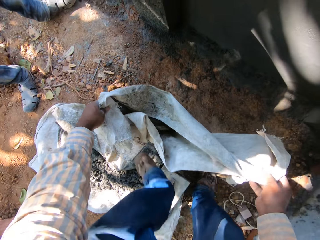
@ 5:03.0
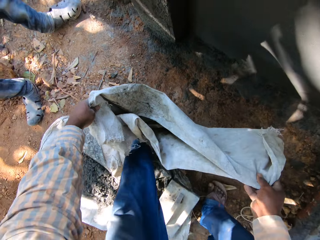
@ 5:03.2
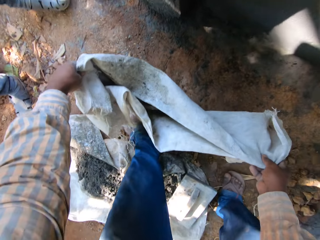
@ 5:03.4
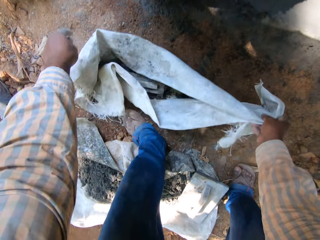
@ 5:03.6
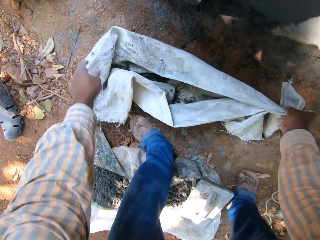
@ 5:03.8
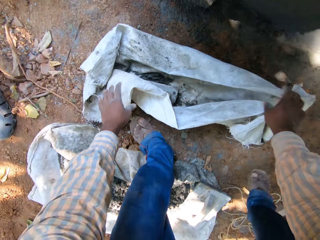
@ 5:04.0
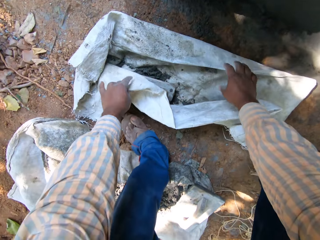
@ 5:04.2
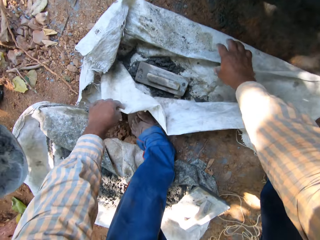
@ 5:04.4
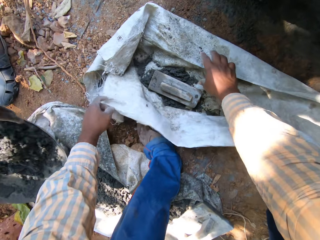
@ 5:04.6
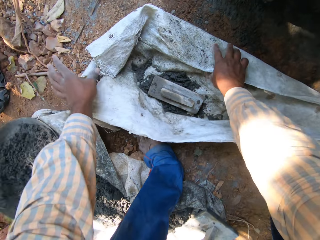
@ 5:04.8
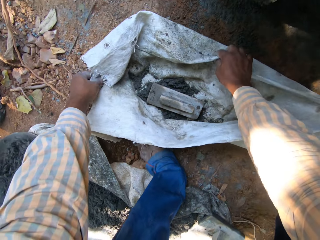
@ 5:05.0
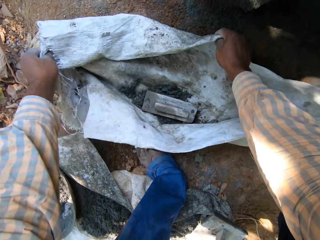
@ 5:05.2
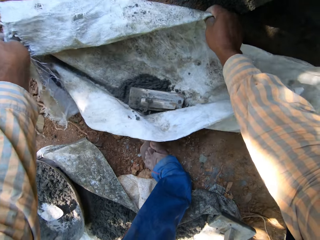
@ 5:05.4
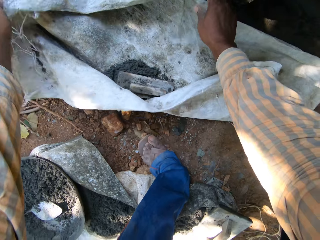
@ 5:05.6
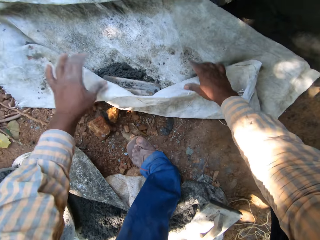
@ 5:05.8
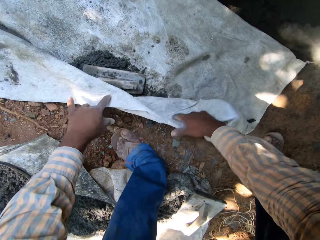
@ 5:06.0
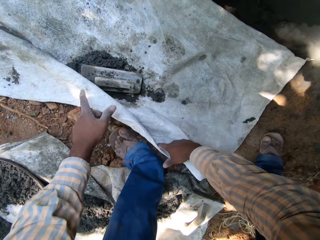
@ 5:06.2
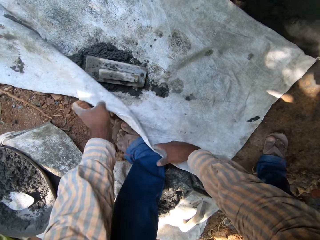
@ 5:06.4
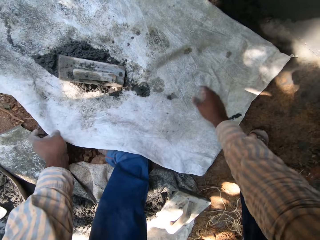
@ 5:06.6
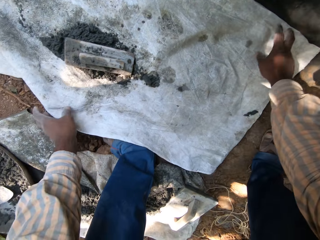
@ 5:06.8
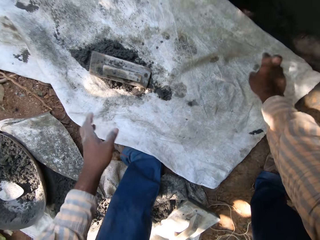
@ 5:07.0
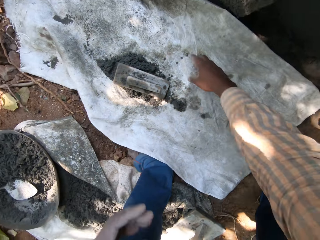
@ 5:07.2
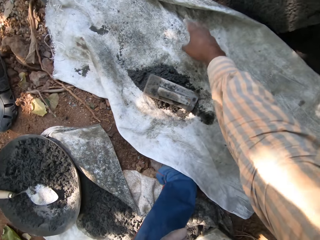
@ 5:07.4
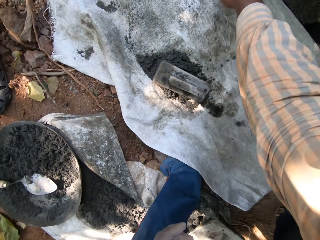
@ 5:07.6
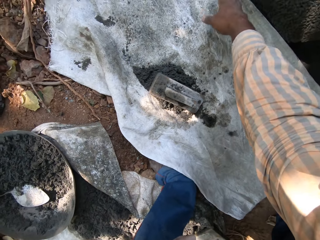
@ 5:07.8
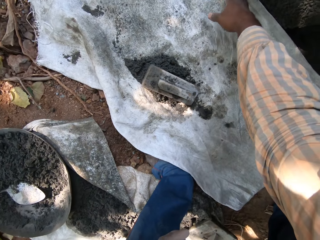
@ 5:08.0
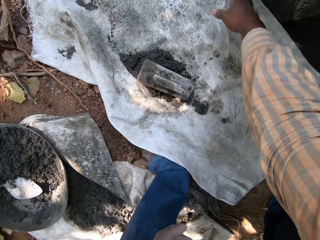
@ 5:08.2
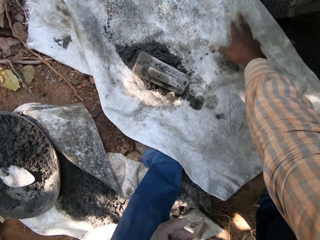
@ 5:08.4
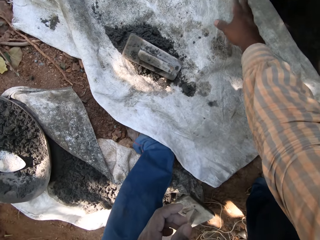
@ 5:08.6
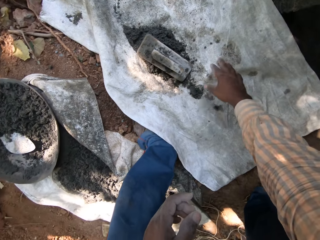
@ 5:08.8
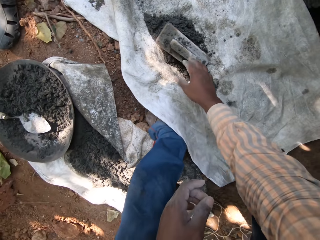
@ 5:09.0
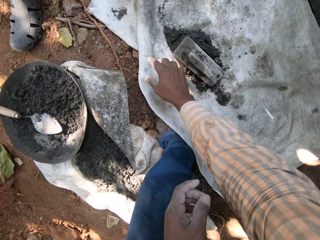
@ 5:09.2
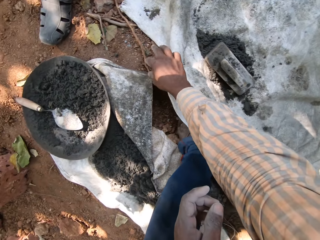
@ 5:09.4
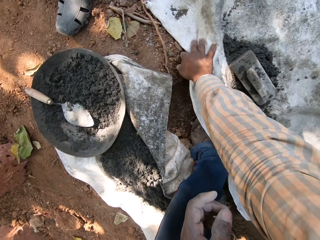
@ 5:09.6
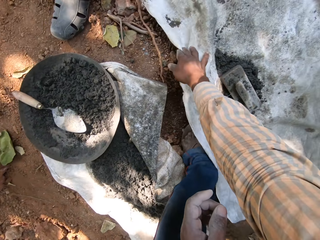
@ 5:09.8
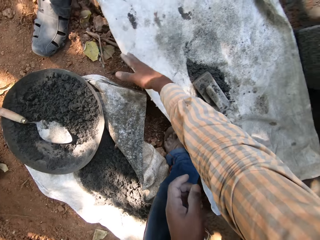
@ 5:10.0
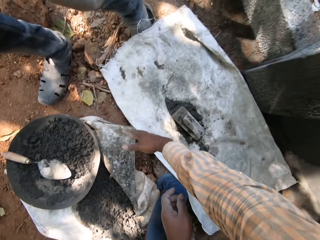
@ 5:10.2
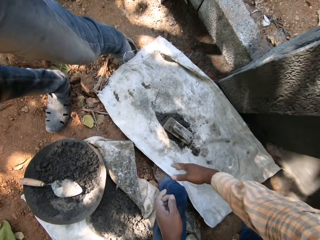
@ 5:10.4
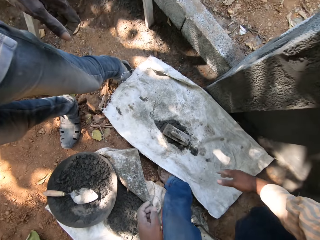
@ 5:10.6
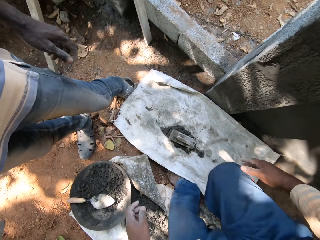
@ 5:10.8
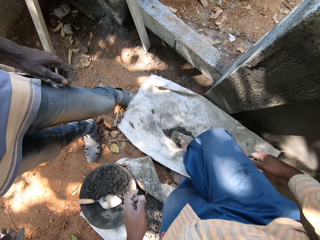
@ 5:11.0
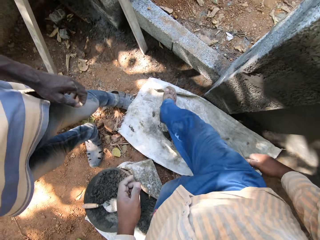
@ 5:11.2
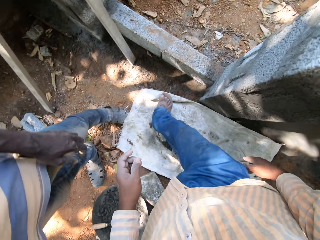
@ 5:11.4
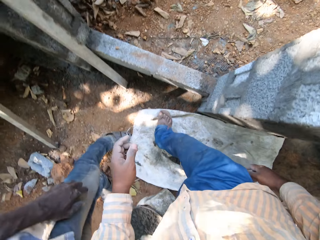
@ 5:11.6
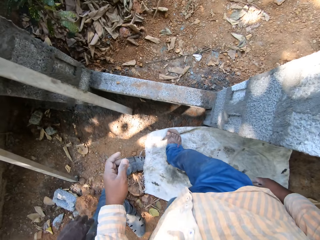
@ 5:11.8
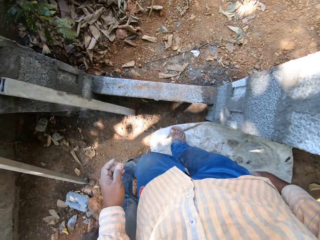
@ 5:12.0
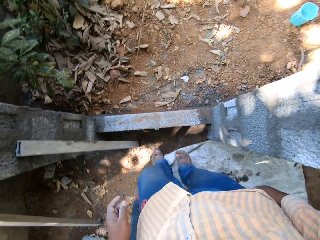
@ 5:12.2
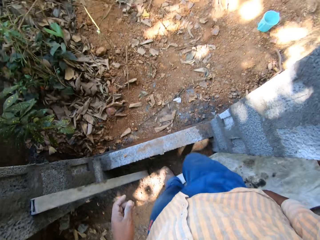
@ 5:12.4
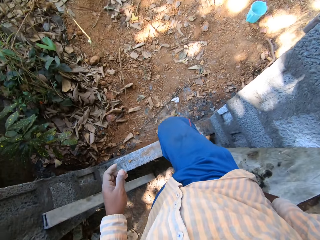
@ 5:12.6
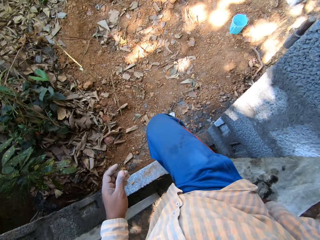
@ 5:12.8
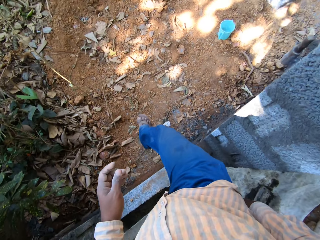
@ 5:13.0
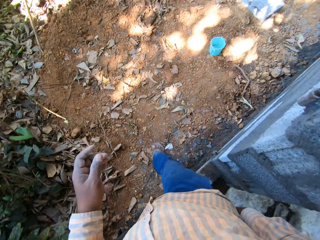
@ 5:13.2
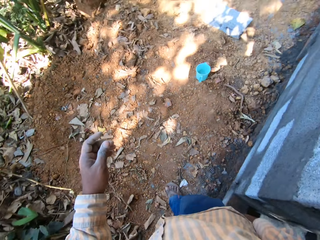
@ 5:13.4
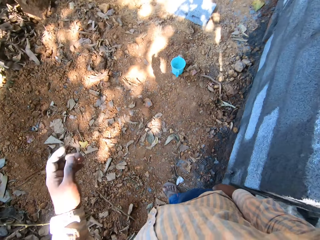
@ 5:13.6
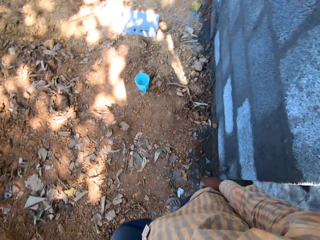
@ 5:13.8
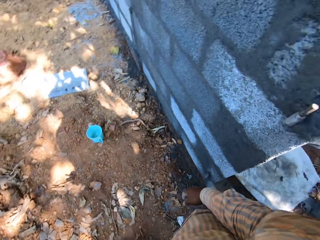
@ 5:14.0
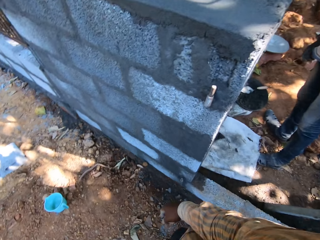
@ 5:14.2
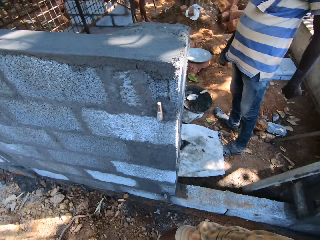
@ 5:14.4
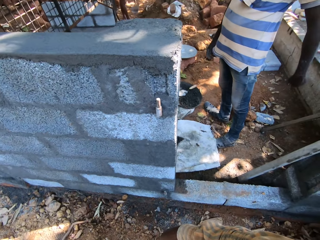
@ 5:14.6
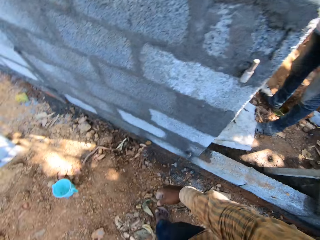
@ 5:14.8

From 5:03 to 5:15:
The camera wearer spreads the sack on the ground with both his hands. He adjusts the sack with his right hand. He walks on the ground. He interacts with the man.

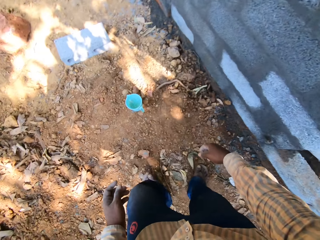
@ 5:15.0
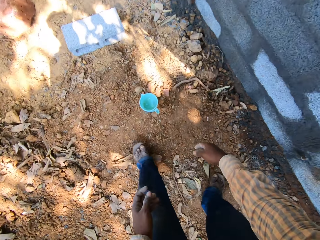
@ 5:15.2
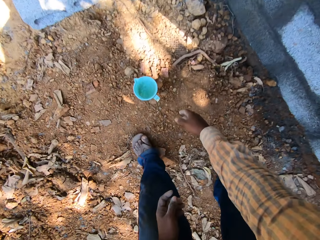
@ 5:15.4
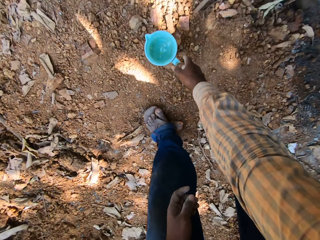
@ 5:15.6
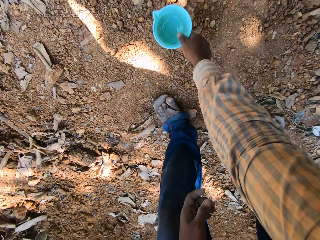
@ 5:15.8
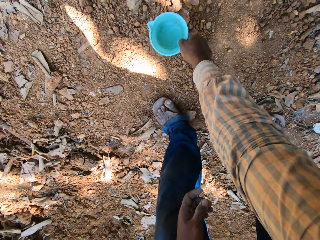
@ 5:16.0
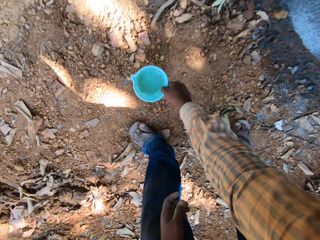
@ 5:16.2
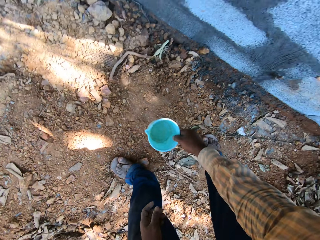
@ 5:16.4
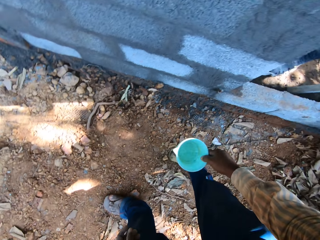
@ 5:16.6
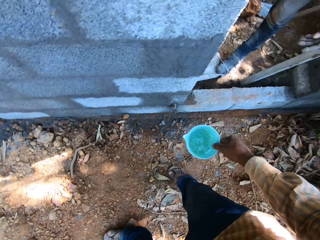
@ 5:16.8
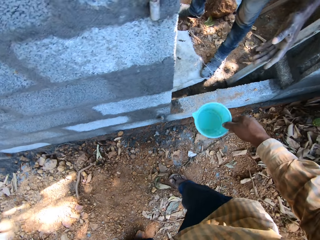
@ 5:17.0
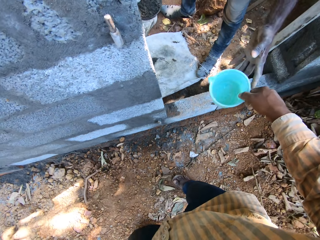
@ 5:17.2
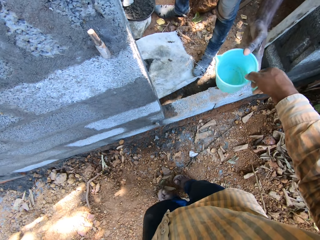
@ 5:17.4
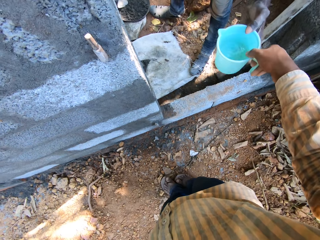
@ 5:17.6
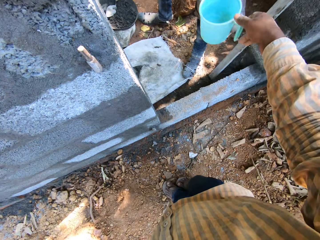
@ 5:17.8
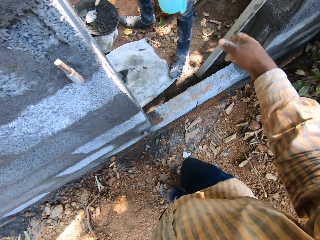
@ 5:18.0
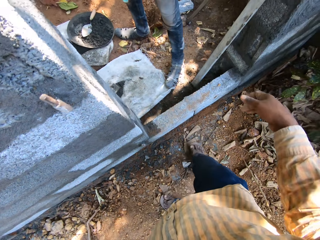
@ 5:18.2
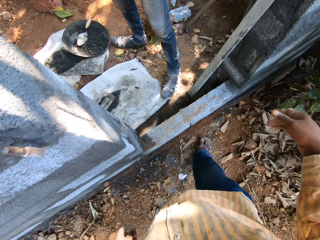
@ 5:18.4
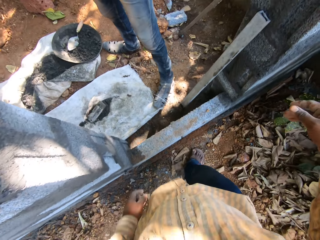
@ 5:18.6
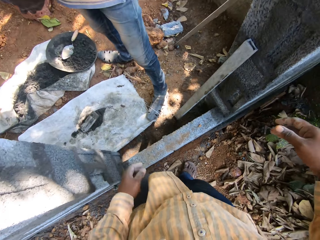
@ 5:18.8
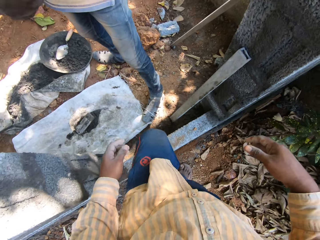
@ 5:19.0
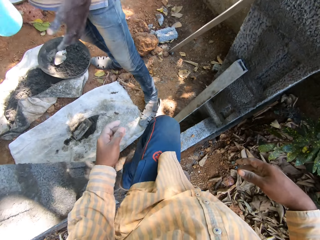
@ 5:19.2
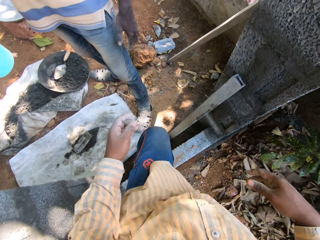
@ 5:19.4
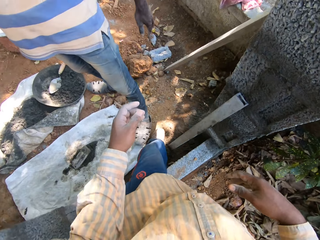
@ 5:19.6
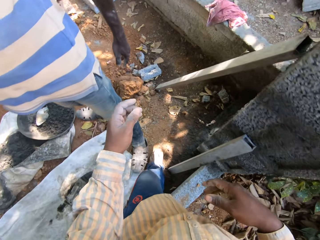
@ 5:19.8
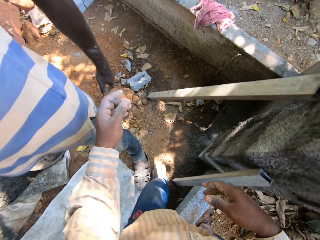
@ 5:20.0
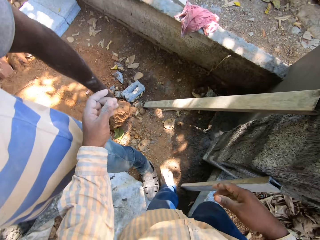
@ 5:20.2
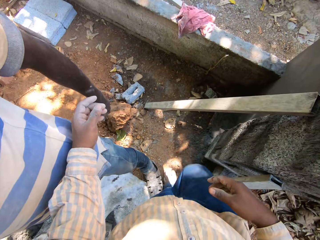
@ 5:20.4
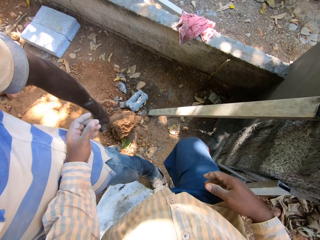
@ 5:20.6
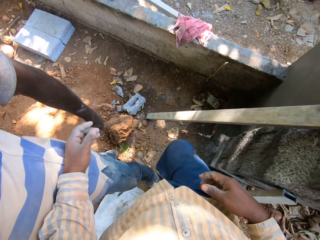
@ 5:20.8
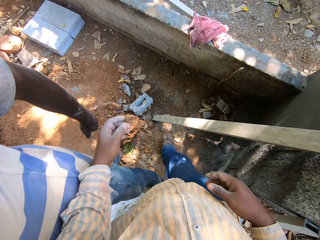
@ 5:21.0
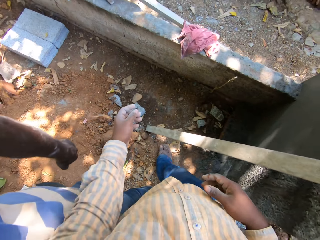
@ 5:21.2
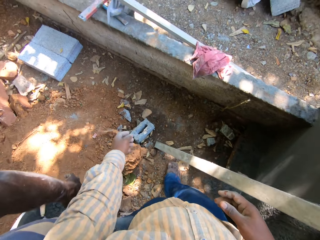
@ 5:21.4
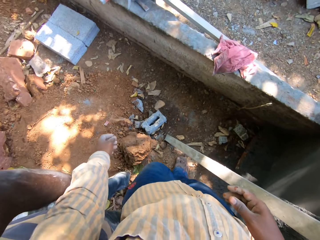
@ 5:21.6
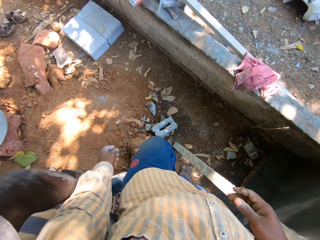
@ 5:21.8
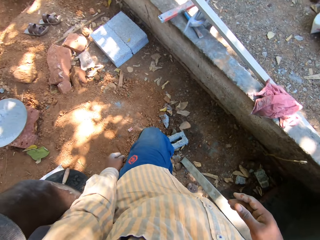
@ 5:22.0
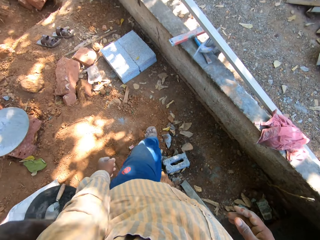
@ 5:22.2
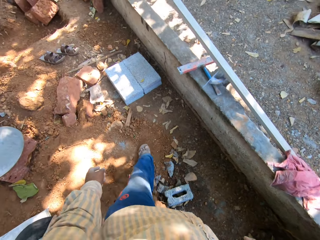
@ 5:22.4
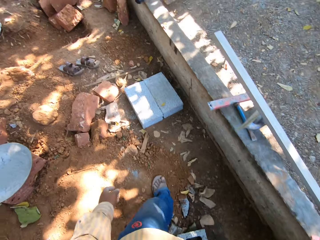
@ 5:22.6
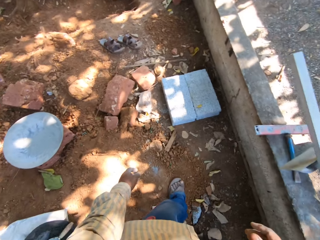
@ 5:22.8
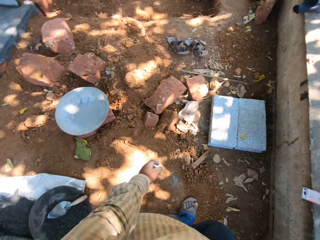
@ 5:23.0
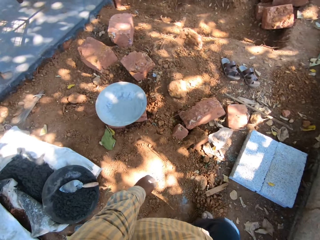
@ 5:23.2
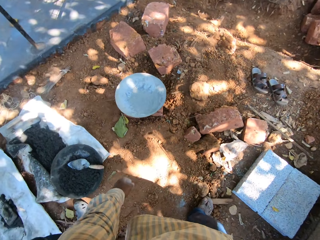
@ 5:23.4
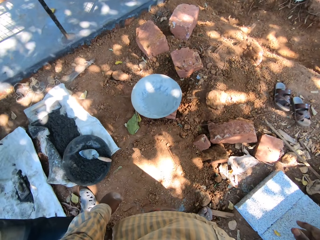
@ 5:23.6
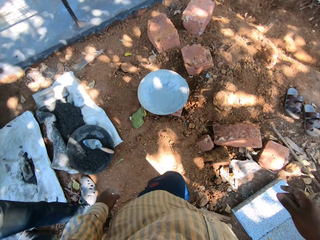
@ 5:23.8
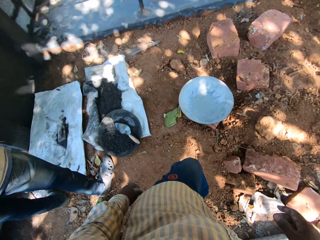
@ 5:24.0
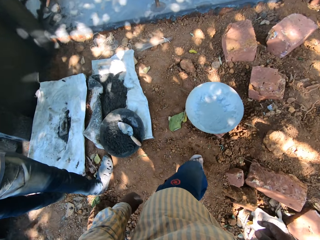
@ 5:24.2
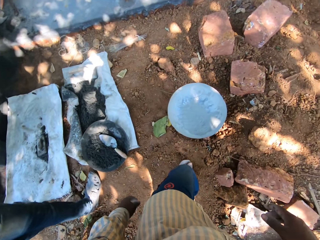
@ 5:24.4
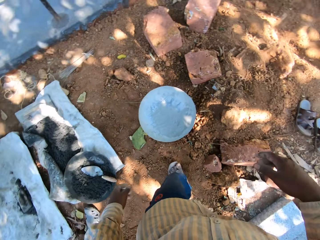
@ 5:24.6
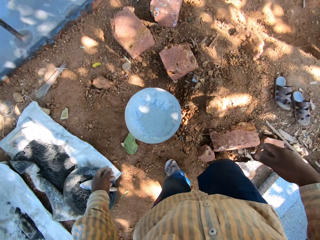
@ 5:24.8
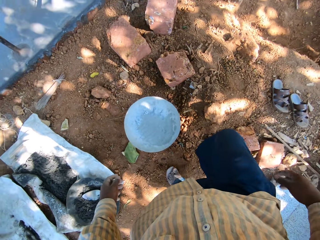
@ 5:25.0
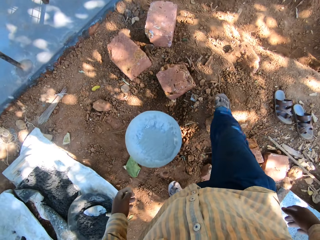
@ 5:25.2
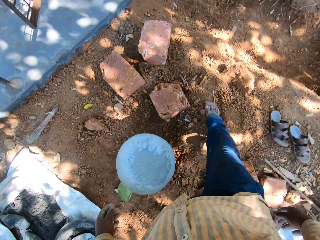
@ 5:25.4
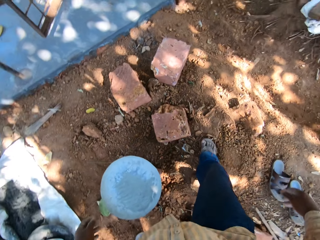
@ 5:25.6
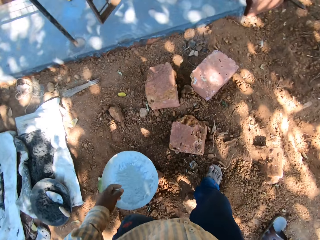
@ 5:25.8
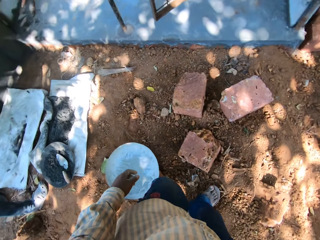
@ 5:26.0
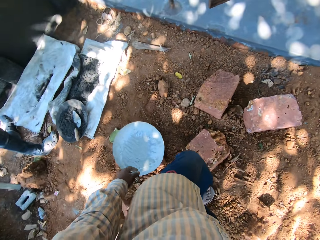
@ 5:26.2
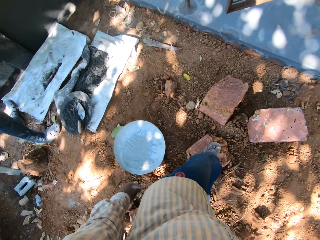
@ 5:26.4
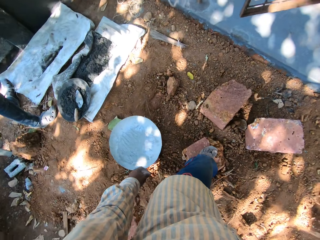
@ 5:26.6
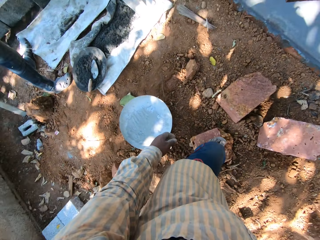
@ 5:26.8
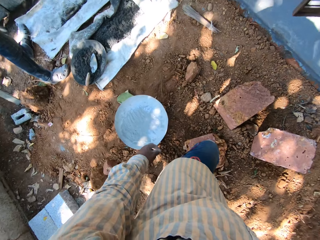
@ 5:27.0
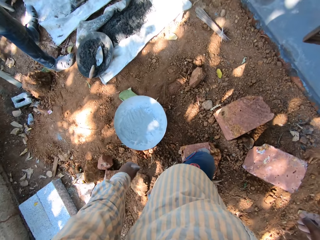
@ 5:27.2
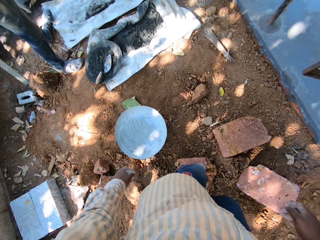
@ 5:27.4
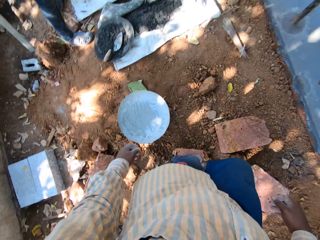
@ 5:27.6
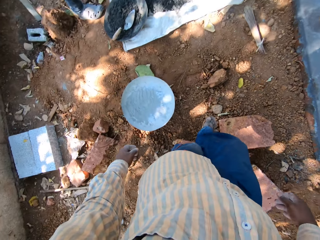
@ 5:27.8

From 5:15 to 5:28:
The camera wearer picks up a jug from the ground with his right hand. He passes the jug to the man with his right hand. He walks on the ground.
